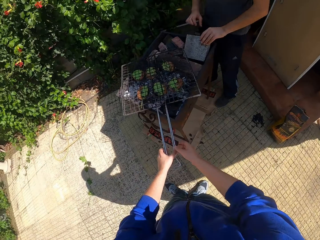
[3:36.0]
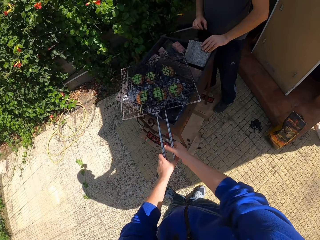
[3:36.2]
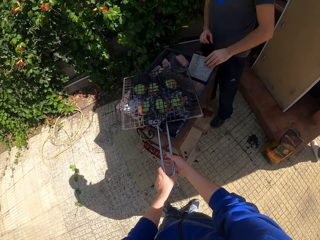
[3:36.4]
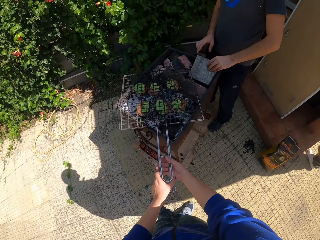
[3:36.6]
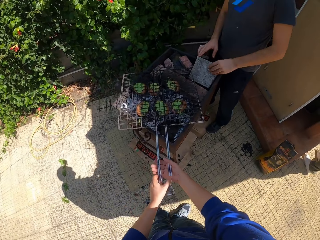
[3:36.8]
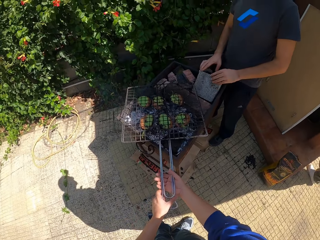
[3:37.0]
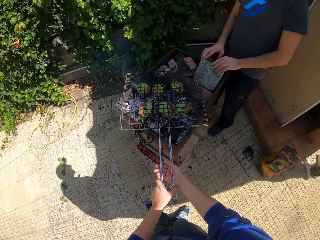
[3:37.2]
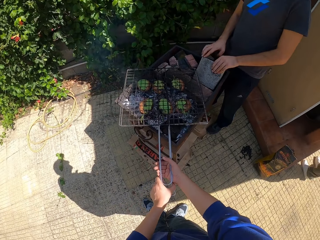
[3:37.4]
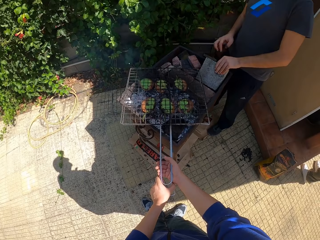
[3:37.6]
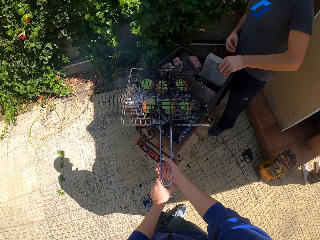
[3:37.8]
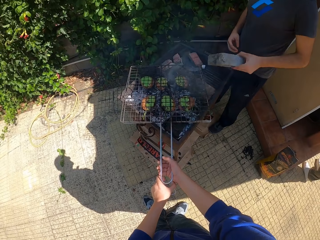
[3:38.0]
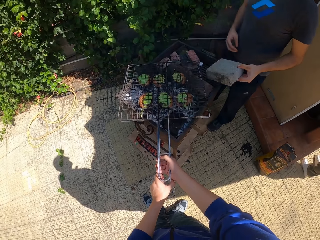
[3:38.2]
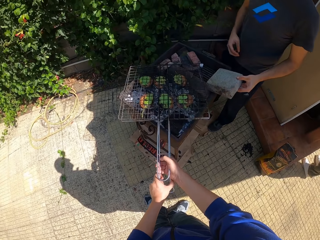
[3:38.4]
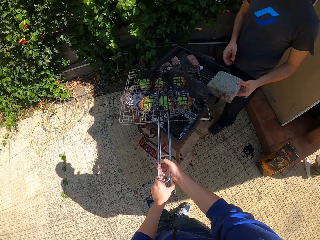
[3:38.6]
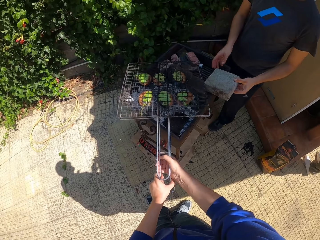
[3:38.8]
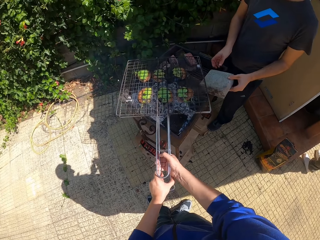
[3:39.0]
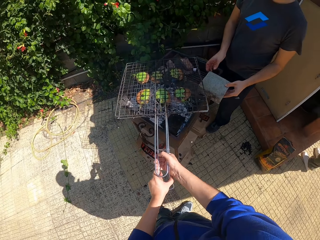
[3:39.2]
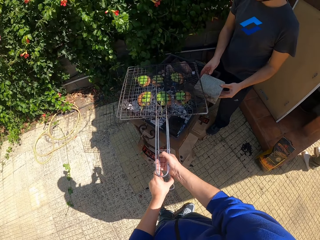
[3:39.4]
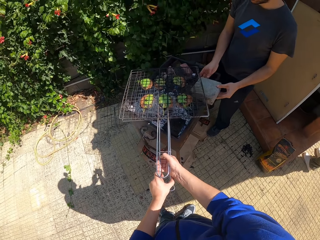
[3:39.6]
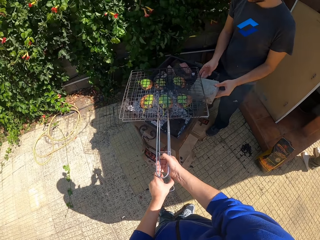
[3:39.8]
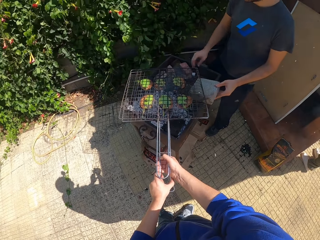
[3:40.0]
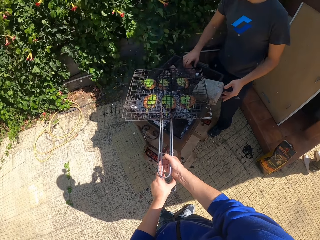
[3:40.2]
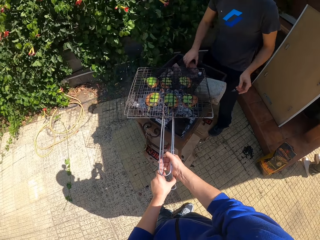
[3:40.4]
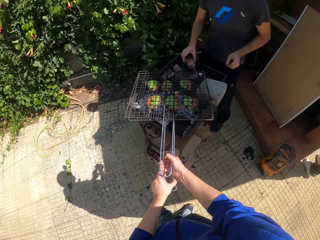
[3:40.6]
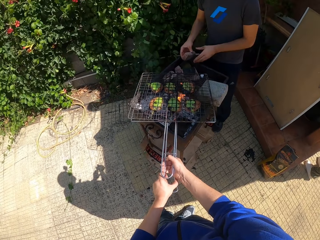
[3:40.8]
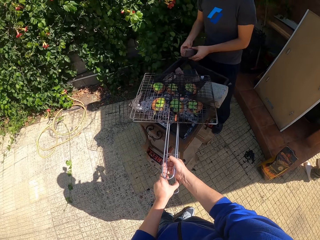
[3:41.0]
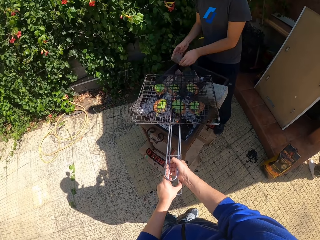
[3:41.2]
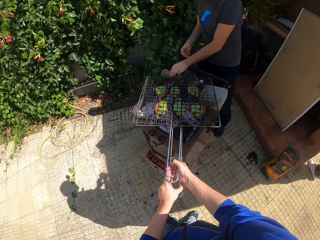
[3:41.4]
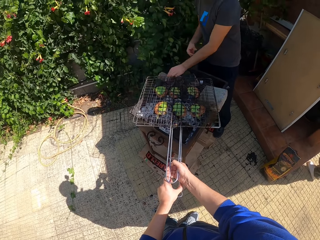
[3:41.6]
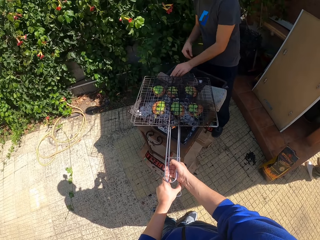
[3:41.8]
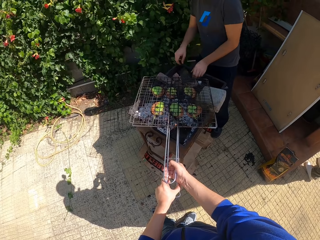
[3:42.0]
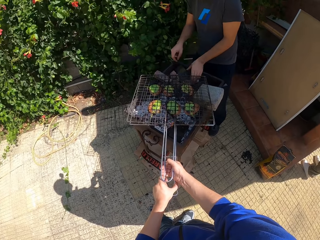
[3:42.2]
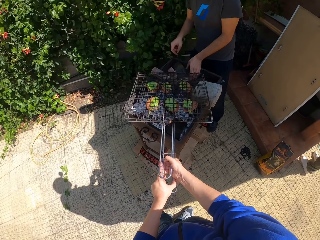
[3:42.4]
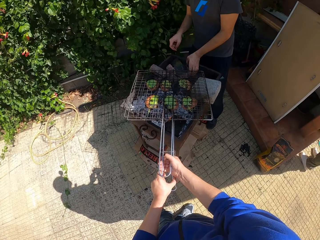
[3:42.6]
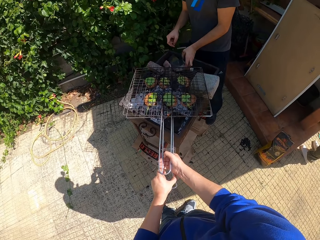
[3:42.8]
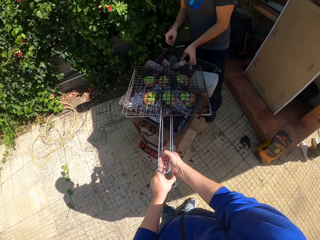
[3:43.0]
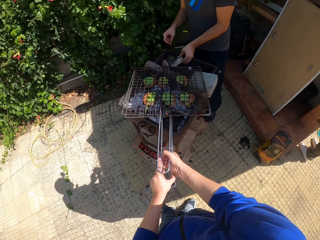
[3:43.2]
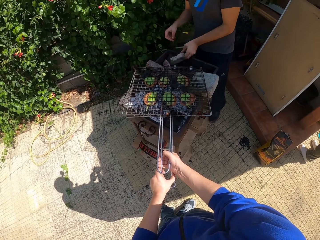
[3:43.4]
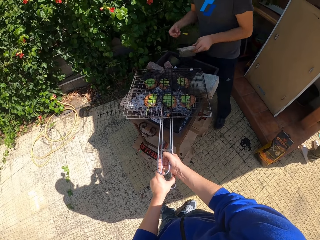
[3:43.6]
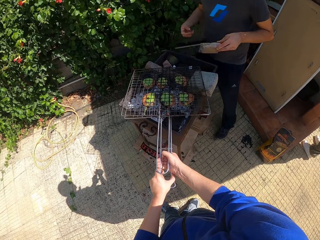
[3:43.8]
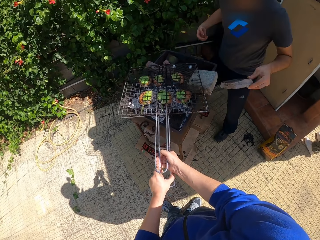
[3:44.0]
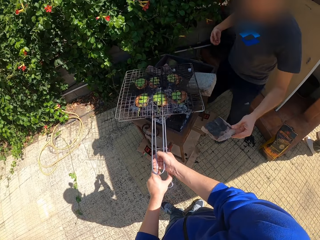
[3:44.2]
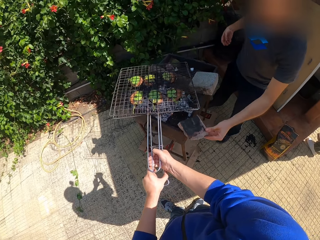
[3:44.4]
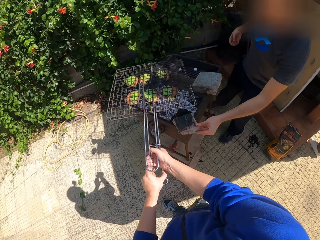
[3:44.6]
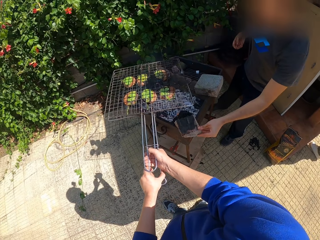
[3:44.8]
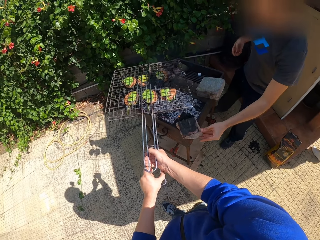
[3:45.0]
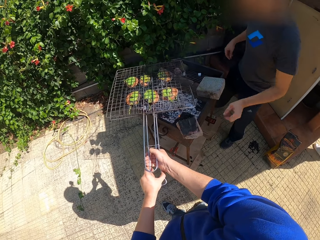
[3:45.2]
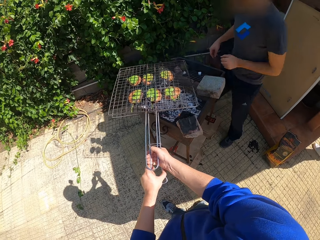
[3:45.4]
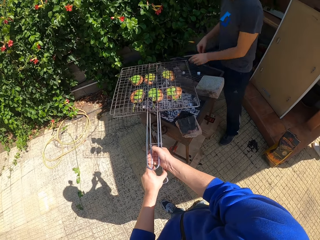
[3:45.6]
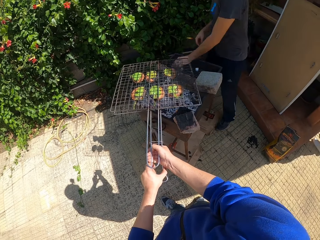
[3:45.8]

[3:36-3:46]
The man lifts a stone with his right hand and holds the stone. The camera wearer lifts the grill mesh or wire mesh upwards with both of his hands. The man moves the stone with both hands and puts the stone under the wire mesh. The man lifts a piece of wood with his right hand, moves the piece of wood to his left hand, and drops the piece of wood on the grill pot. The man puts the stone under the wire mesh again. The man lifts the piece of wood with his right hand and drops the piece of wood on the grill pot. The man puts the stone under the wire mesh again.

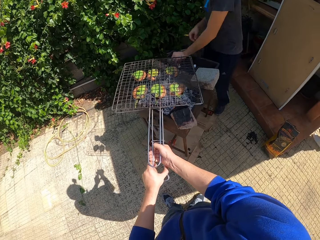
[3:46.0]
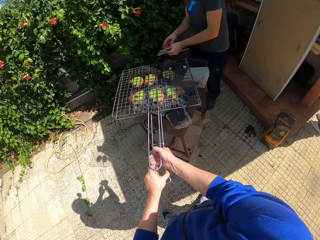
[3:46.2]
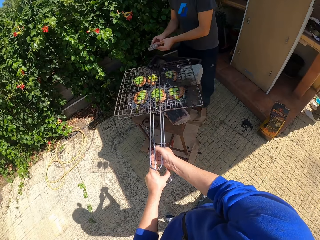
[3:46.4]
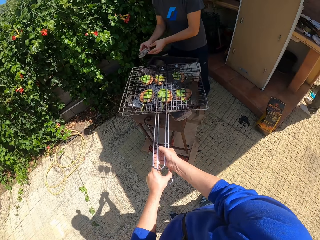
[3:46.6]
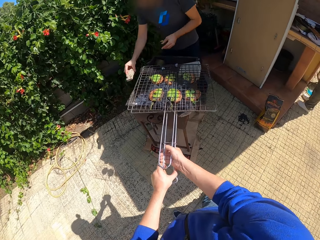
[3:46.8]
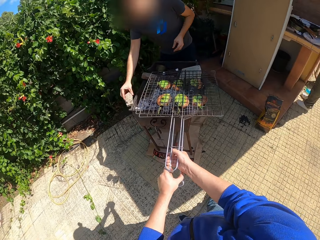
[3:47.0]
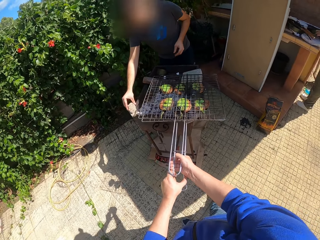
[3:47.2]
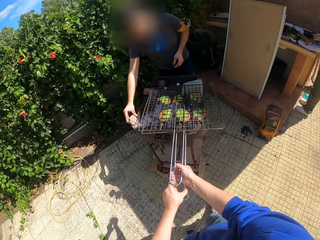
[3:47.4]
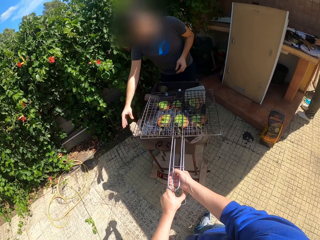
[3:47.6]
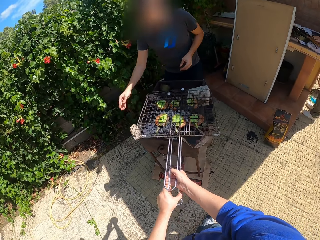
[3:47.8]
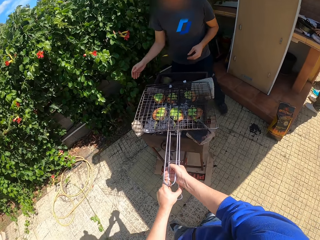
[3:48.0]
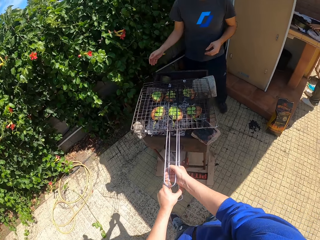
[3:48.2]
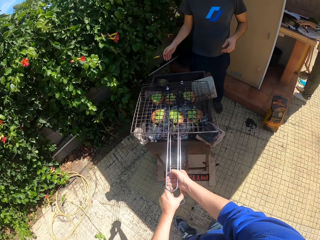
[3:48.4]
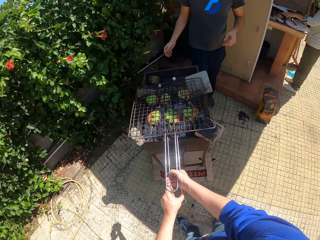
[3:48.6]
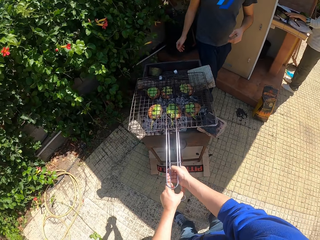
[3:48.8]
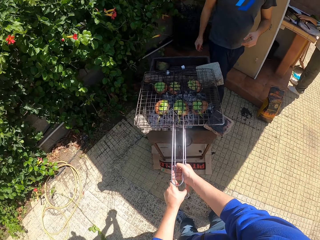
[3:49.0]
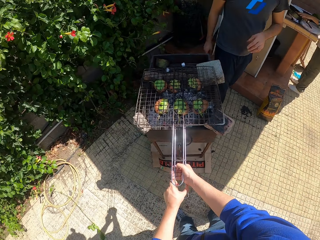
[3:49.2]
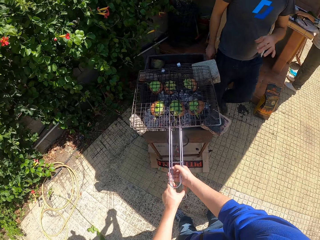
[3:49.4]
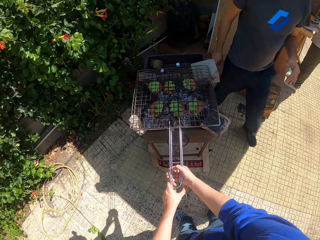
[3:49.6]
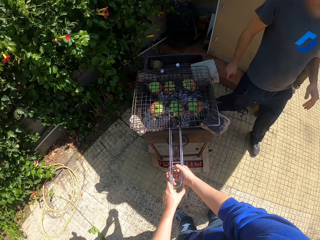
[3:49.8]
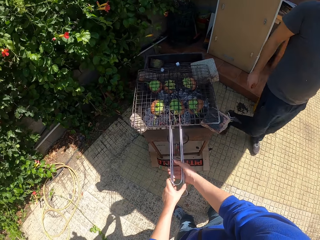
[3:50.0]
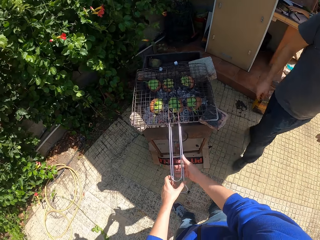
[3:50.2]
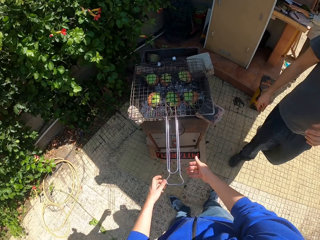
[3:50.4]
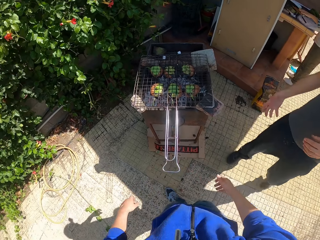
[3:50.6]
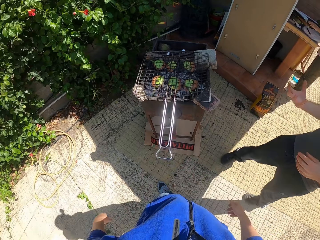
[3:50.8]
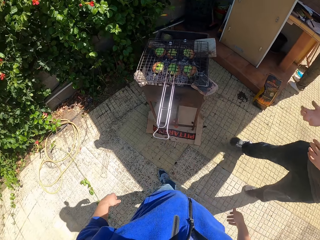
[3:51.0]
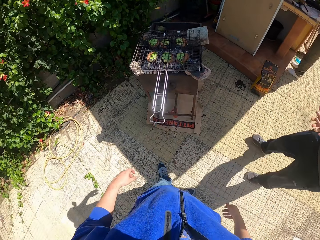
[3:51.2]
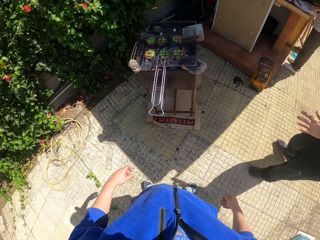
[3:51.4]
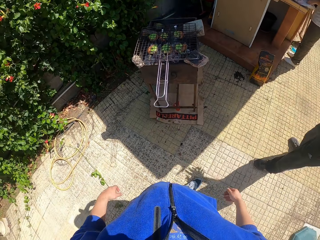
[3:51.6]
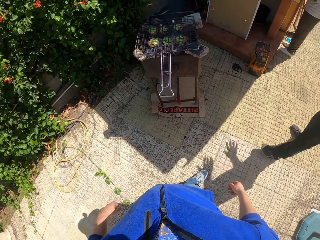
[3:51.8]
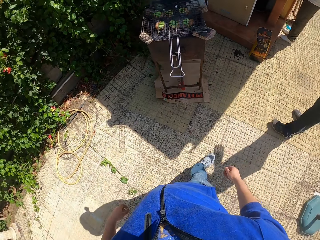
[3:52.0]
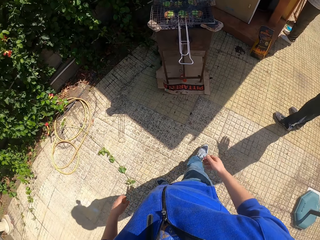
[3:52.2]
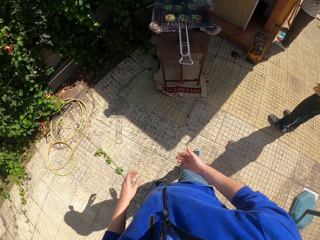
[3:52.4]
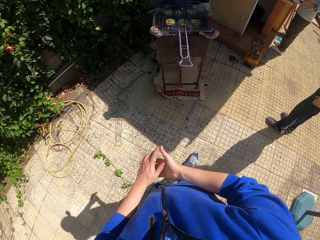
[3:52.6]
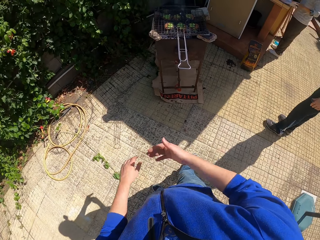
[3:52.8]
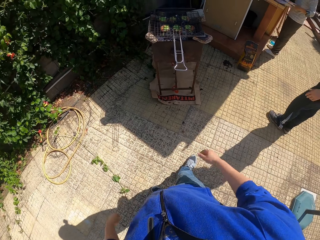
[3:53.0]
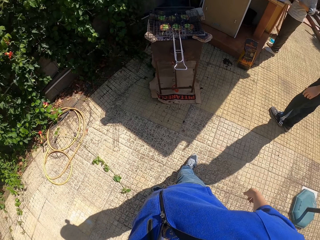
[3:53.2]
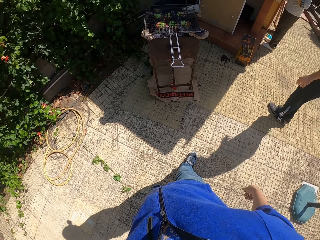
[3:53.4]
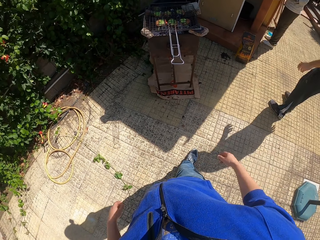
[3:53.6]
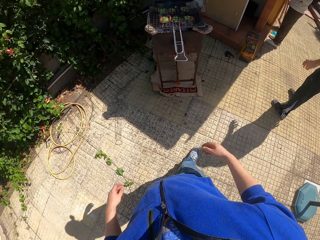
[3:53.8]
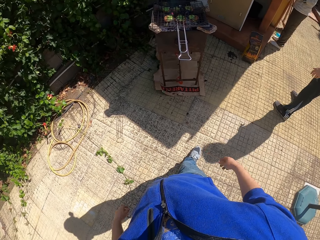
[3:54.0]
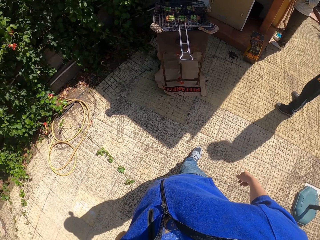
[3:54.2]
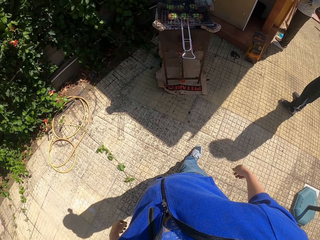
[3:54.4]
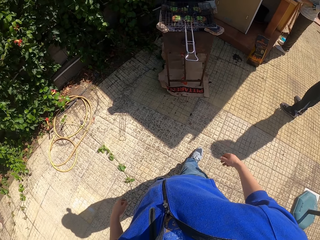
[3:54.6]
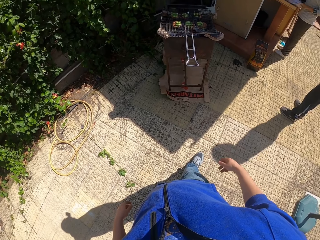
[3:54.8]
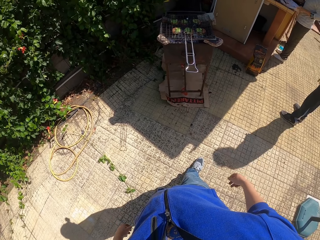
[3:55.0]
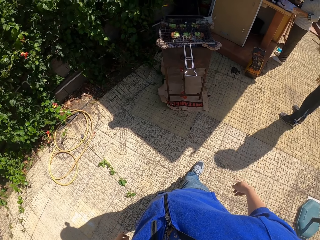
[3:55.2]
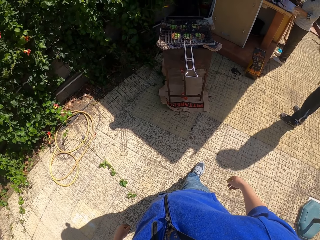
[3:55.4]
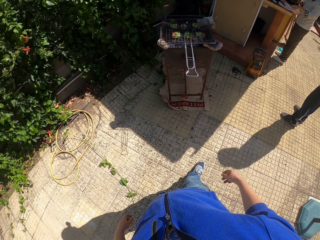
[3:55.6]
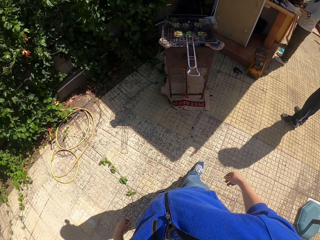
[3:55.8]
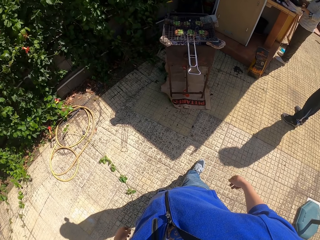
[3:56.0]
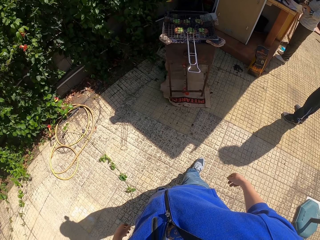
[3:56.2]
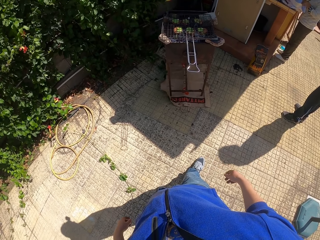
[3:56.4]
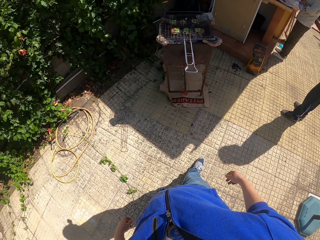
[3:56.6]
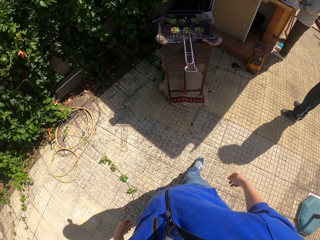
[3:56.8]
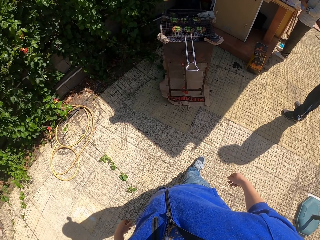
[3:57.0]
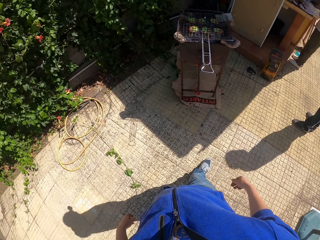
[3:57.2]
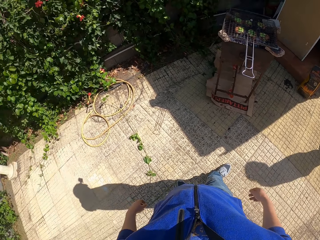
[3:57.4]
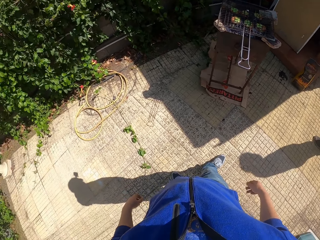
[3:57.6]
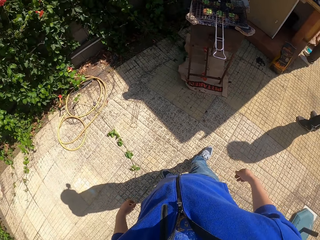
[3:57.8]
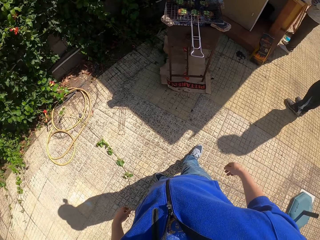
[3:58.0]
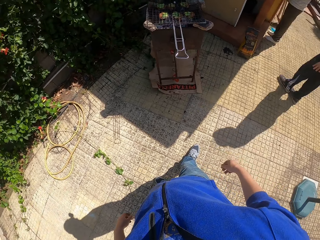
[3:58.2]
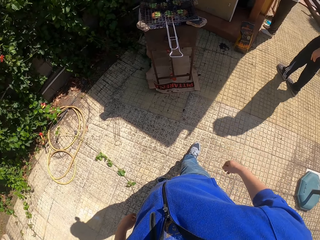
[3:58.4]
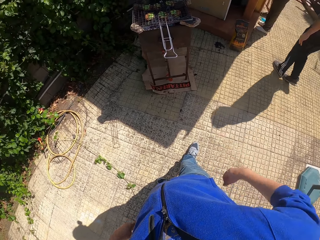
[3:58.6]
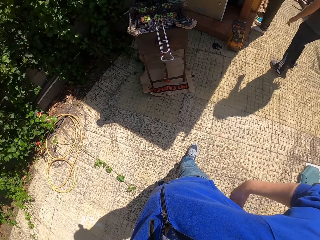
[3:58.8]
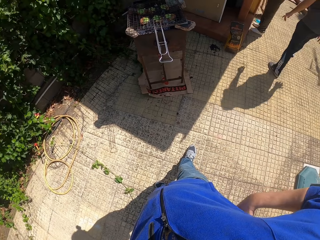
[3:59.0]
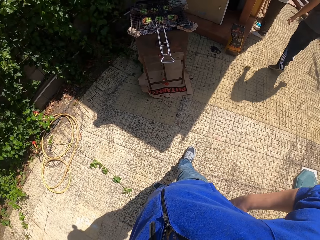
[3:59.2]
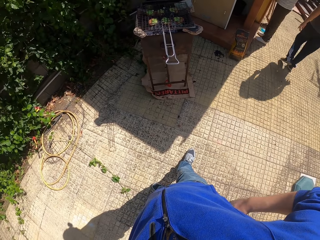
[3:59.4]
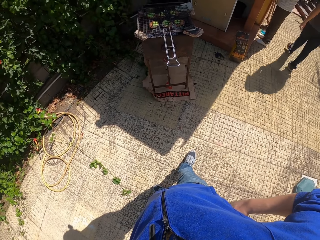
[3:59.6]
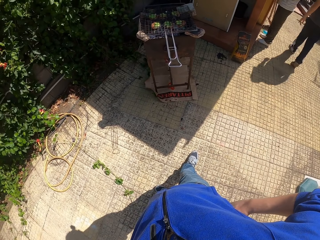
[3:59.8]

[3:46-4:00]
The man lifts a piece of wood with his right hand. The man puts a stone under the wire mesh or grill mesh. The man drops the piece of wood on the grill pot. The camera wearer drops the grill mesh on the grill. He removes both of his hands from the grill mesh. The man moves around and rubs his hands. The camera wearer hits both of his hands together. He moves aside. He swings his hands. The woman moves paper on the table. The camera wearer stands near the grill. The man moves around. The camera wearer holds on the waist.
